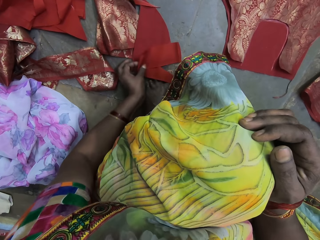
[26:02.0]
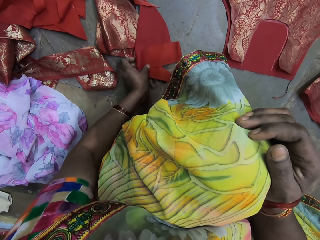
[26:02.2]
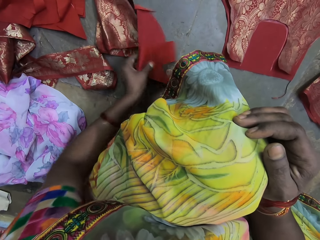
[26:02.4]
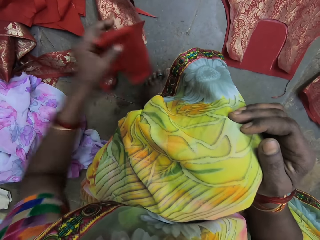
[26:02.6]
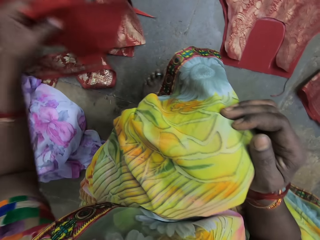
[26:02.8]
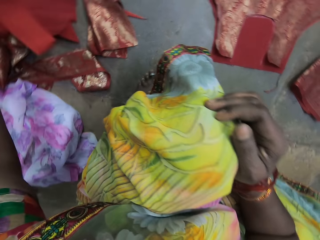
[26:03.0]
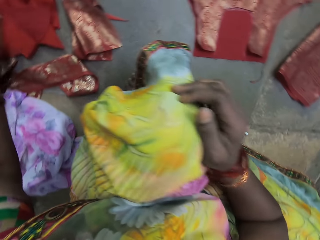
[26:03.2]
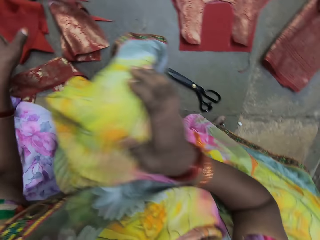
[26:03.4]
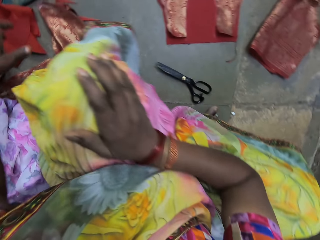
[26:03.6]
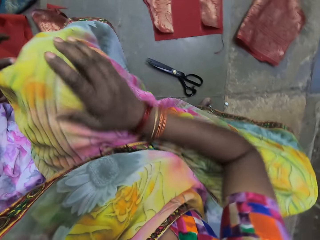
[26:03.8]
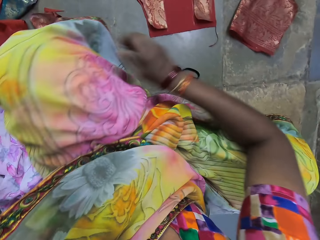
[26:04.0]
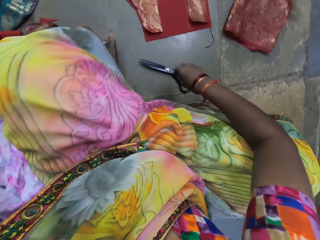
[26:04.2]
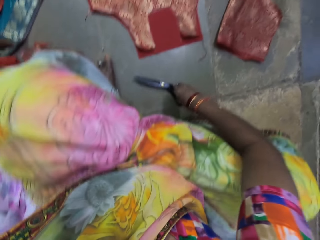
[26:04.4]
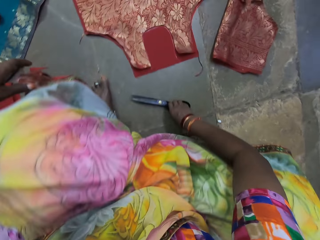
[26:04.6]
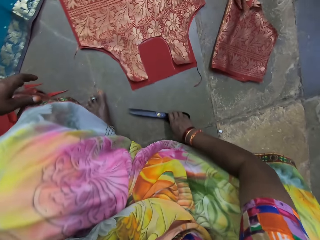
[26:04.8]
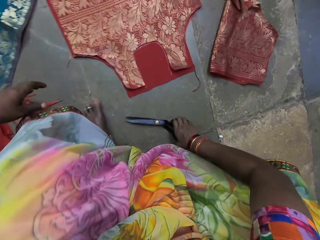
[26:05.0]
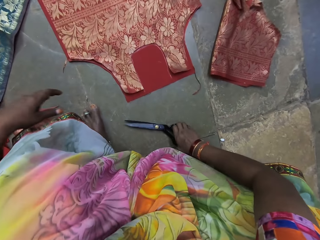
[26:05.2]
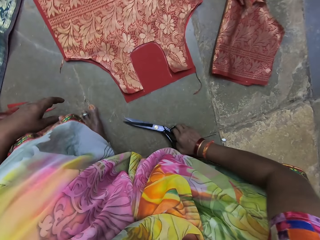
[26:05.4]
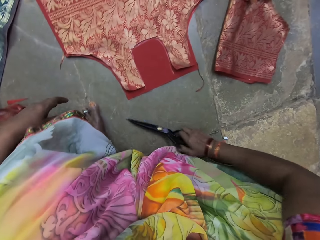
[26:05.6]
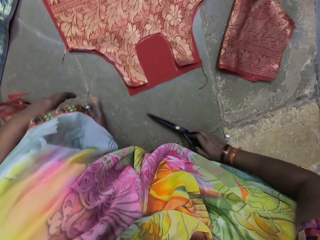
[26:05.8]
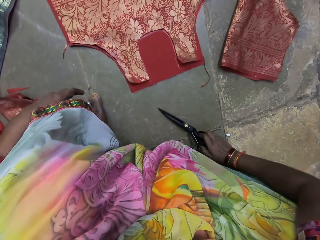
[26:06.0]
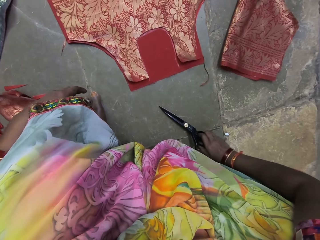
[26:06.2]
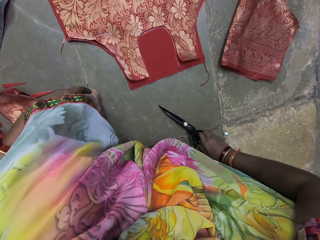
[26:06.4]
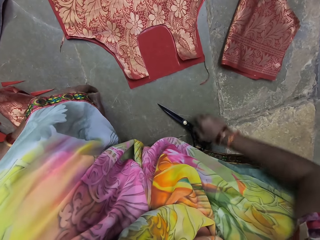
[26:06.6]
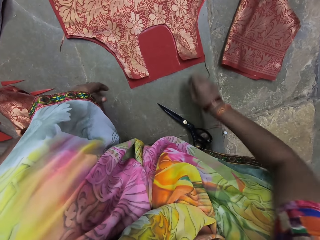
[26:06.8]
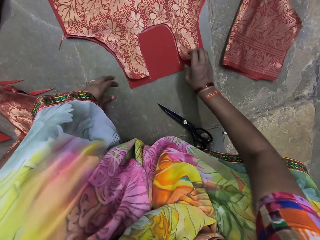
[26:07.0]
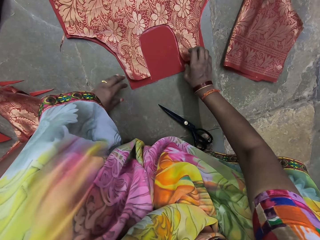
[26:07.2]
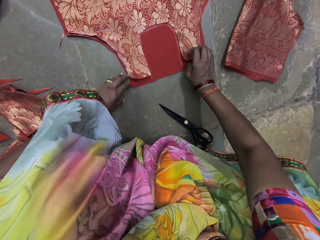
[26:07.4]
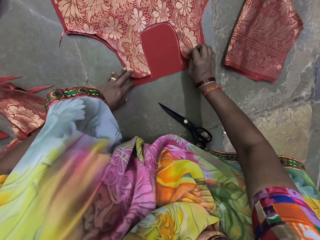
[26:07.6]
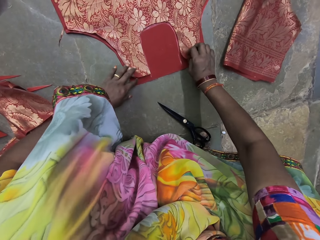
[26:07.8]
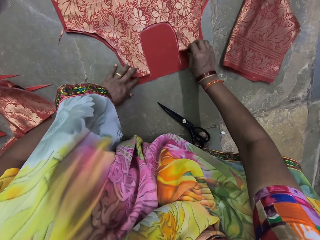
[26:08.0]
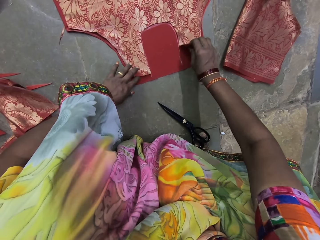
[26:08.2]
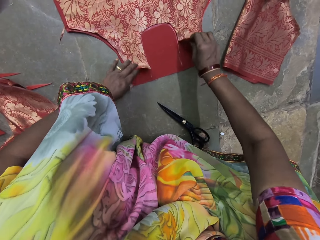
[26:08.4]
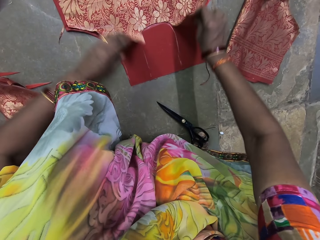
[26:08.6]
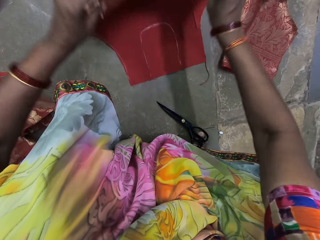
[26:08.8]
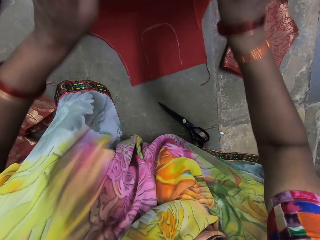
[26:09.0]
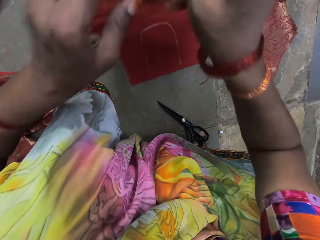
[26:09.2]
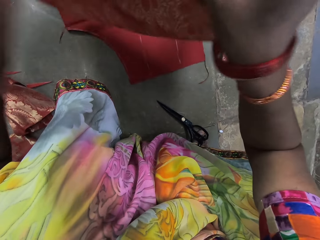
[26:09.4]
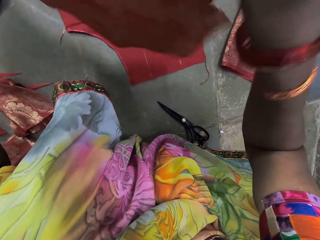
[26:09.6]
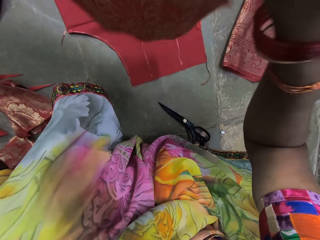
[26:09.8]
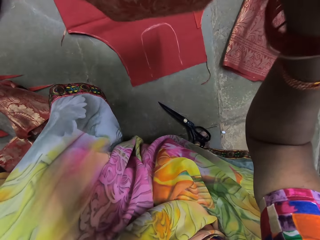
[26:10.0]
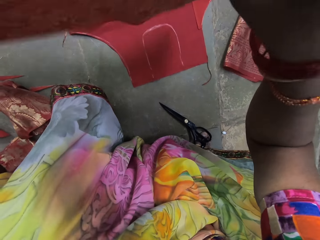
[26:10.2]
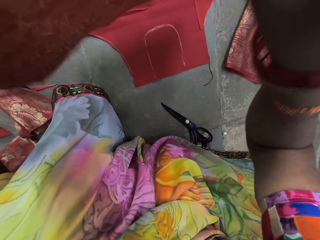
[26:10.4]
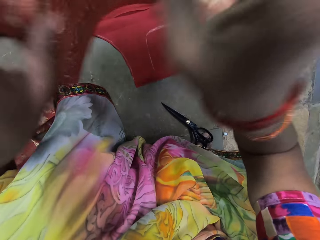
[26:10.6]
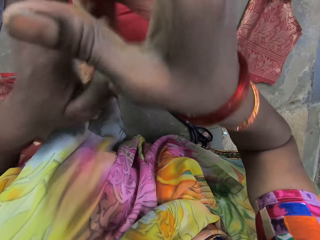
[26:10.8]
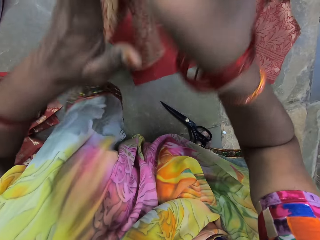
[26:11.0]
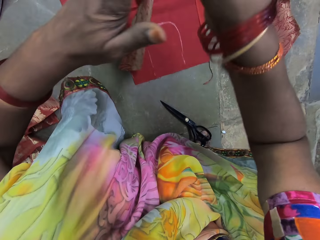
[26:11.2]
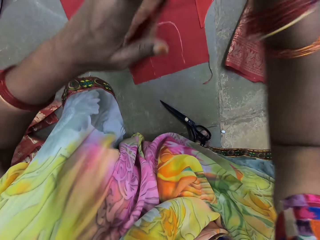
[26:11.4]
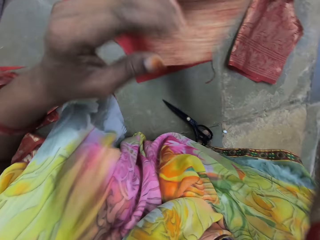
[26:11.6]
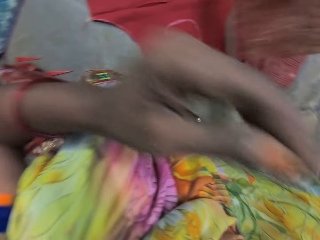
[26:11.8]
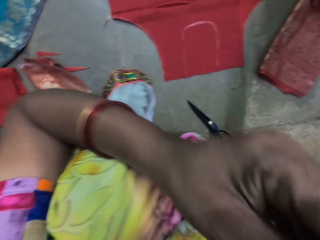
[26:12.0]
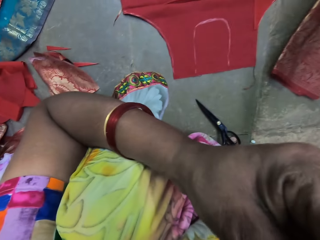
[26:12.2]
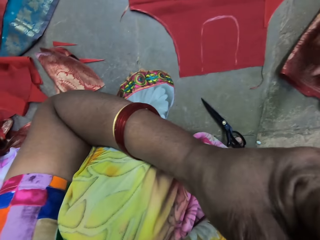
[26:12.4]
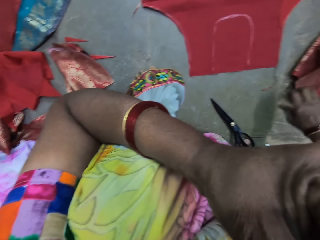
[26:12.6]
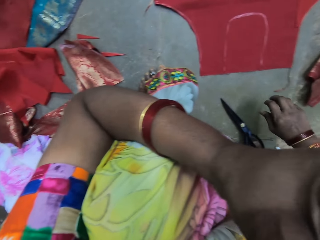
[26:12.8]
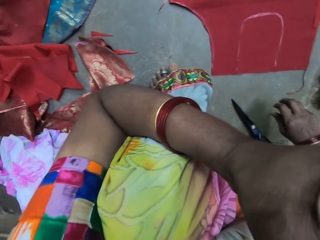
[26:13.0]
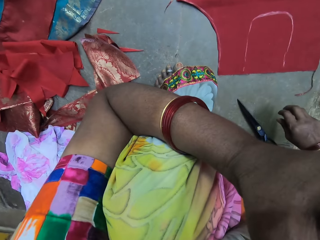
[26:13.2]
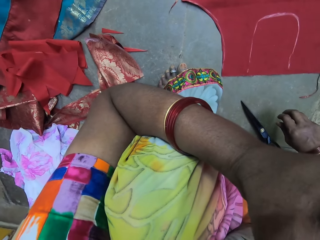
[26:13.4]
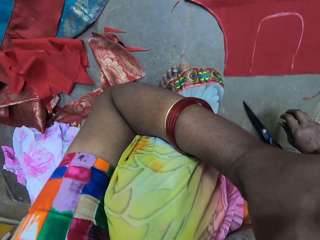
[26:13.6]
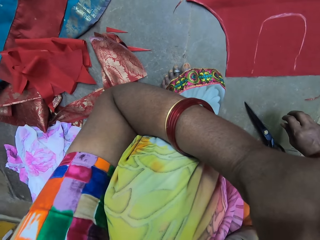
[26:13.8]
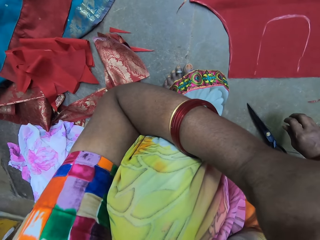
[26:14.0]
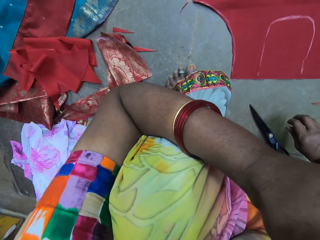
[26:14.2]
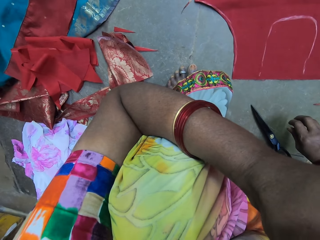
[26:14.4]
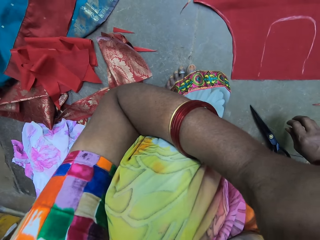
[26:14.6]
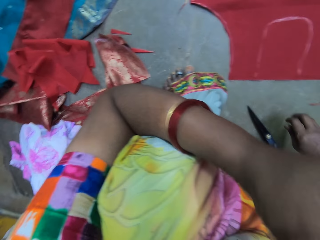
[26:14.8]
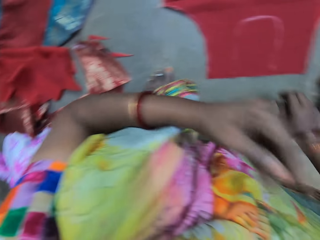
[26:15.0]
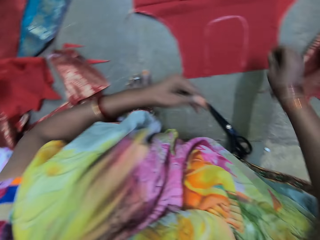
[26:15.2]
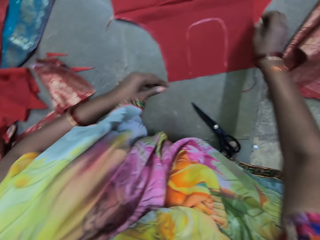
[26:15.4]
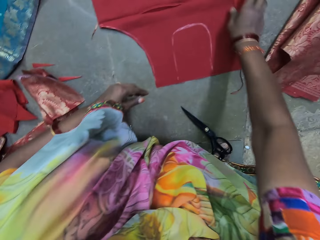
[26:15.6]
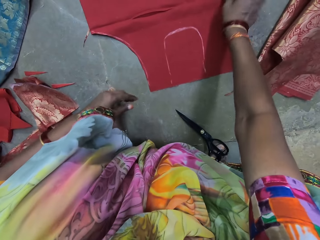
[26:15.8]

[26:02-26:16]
The camera wearer picks a fabric from the floor with her right hand. She drops the fabrics on the floor with her right hand. She picks the scissors from the floor with her right hand. She picks the fabric from the other fabric with her hands. She folds the fabric with her hands. She puts her left hand on her face. She drops the fabric on the floor with her right hand. She does something.

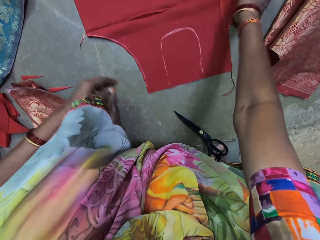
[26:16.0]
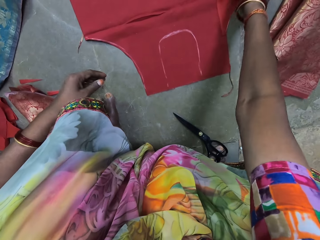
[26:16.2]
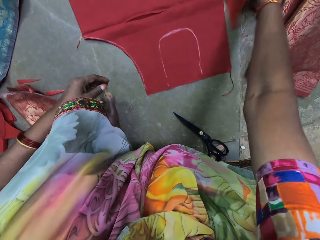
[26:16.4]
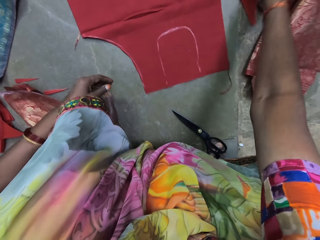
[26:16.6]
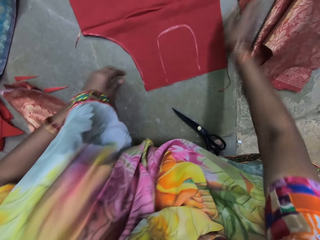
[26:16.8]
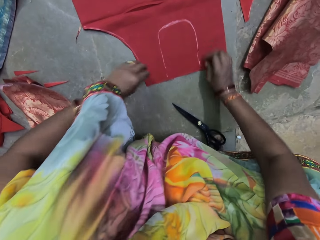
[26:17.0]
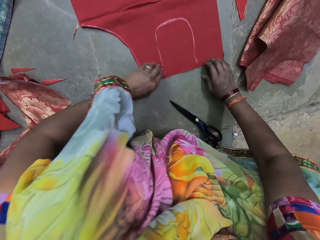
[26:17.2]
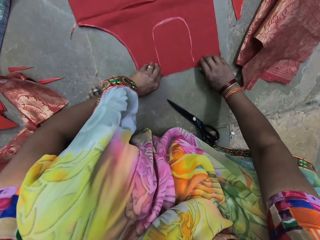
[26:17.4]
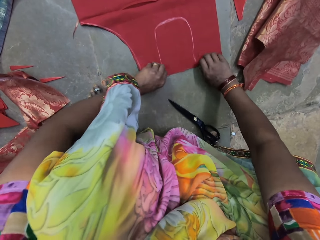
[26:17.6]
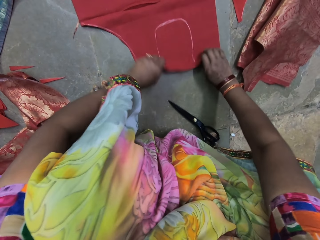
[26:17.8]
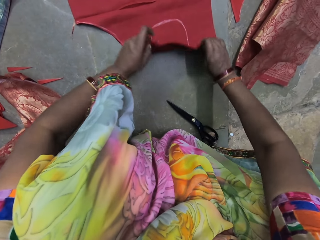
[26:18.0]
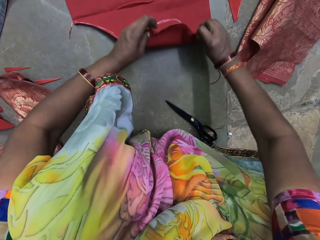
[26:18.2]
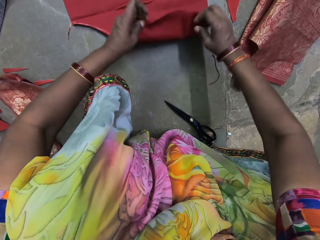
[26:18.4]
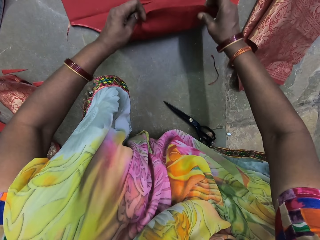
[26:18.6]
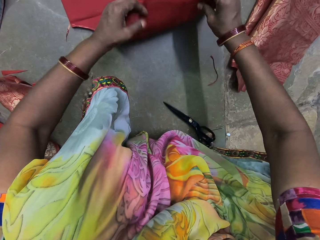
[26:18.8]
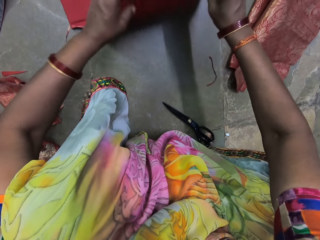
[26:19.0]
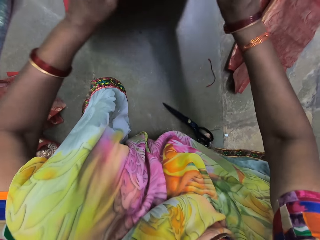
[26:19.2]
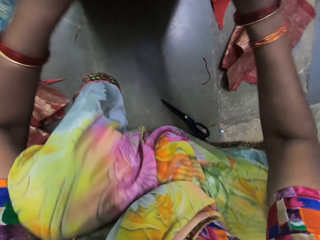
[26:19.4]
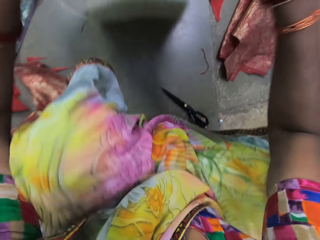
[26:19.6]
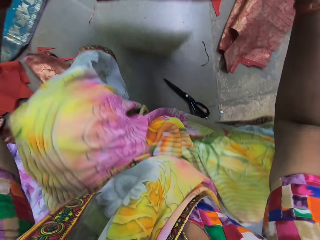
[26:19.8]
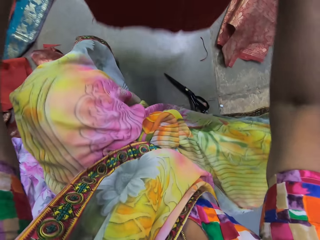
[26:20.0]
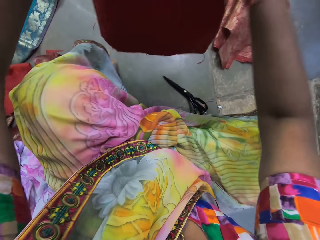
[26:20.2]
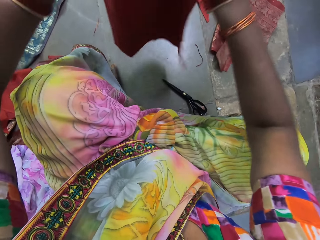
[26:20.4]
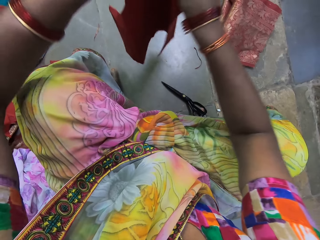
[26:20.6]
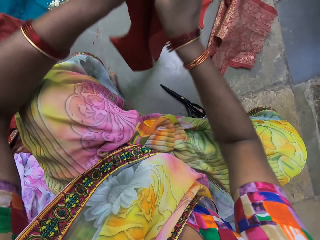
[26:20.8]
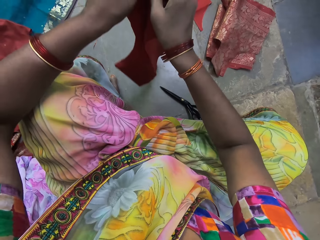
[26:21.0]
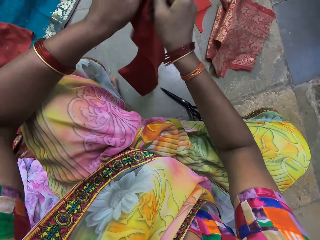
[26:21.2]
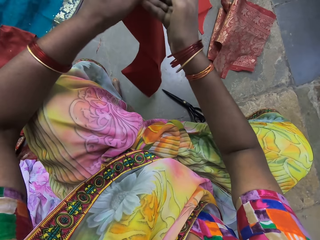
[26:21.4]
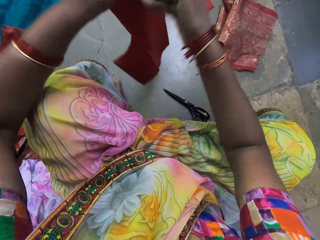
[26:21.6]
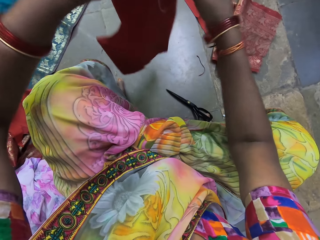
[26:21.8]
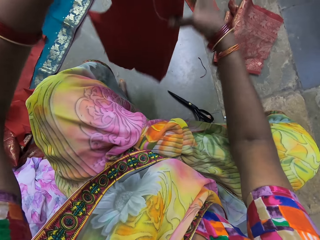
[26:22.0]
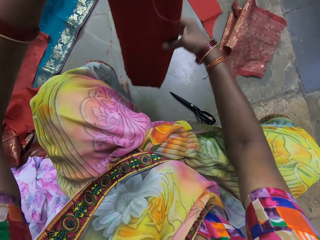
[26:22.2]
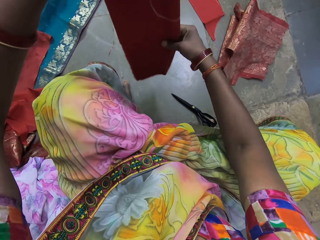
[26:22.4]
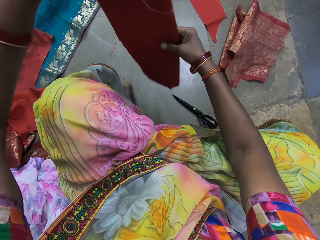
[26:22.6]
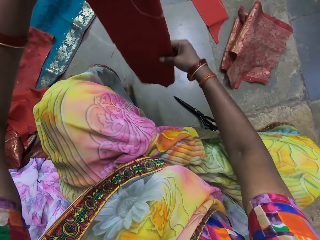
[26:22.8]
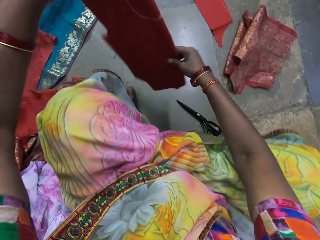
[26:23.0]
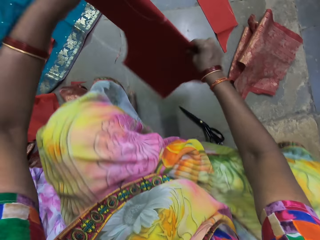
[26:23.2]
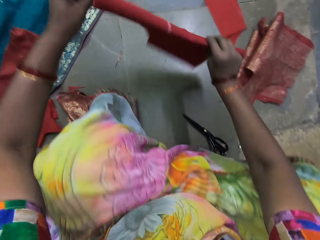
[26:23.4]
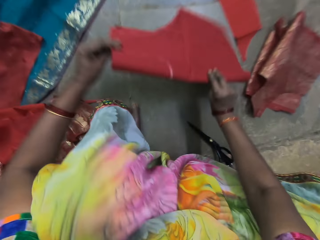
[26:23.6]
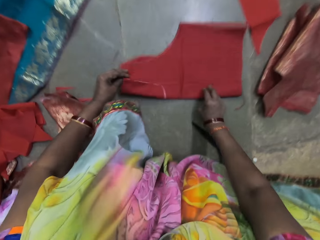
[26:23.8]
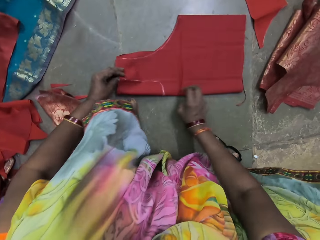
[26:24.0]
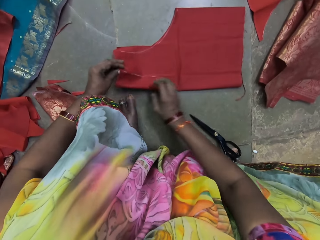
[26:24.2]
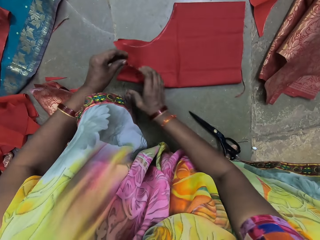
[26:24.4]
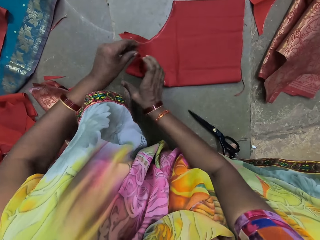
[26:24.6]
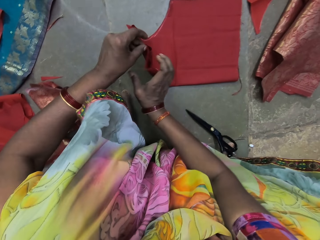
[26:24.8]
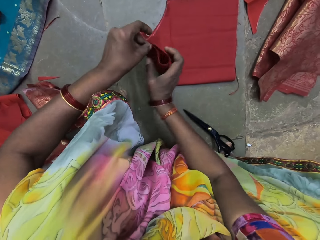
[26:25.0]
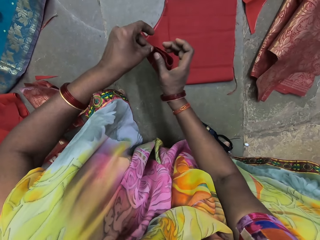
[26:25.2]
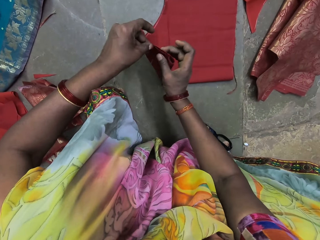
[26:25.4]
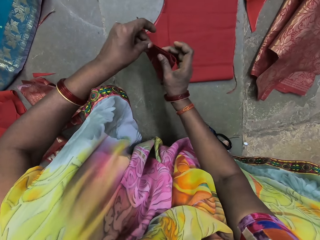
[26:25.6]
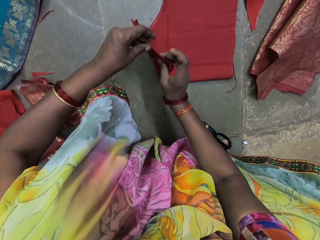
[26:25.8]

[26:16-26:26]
The camera wearer picks up the fabric from the floor with her hands. She folds the fabric with her hands. She places the fabric on the floor with her hands. She lifts the fabric with her hands.
